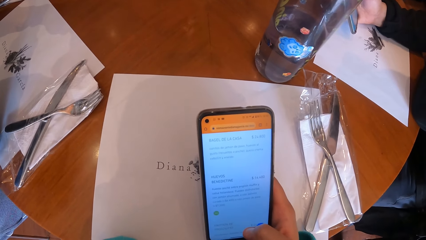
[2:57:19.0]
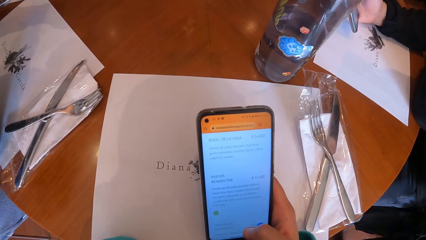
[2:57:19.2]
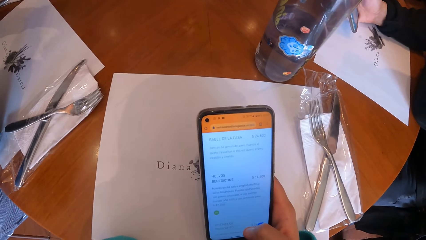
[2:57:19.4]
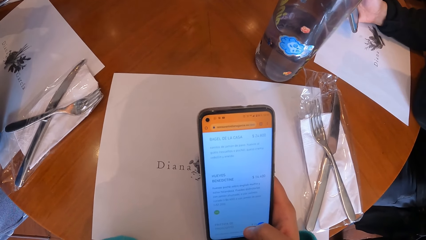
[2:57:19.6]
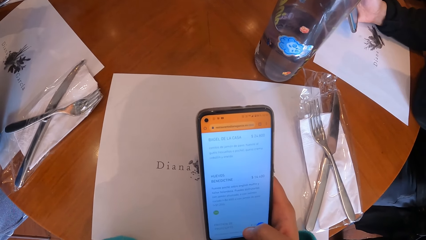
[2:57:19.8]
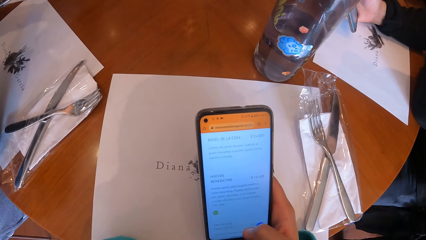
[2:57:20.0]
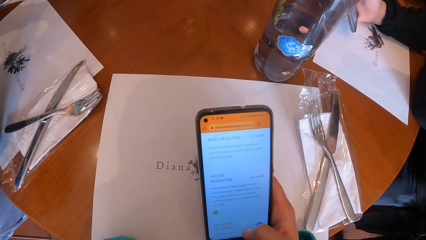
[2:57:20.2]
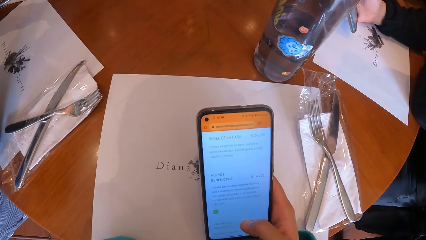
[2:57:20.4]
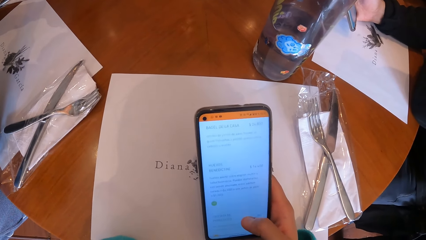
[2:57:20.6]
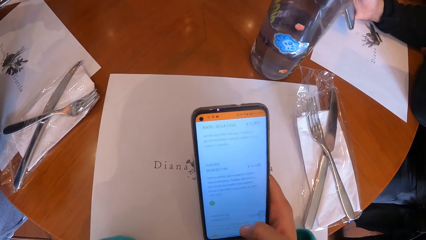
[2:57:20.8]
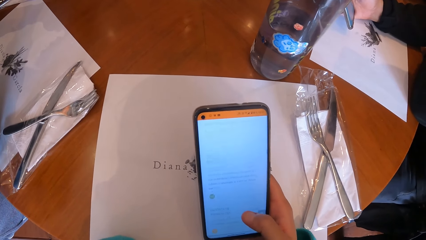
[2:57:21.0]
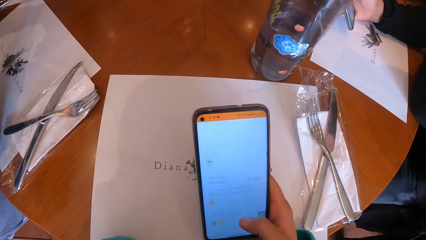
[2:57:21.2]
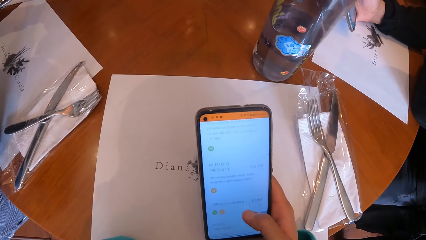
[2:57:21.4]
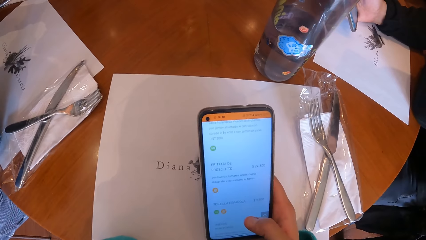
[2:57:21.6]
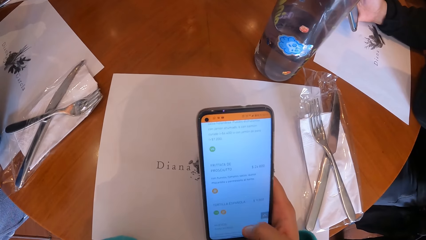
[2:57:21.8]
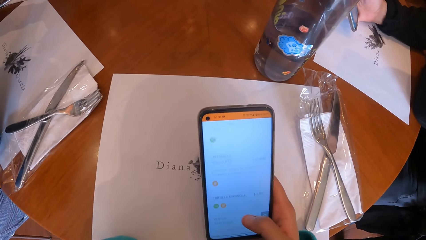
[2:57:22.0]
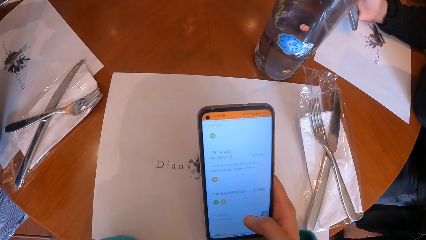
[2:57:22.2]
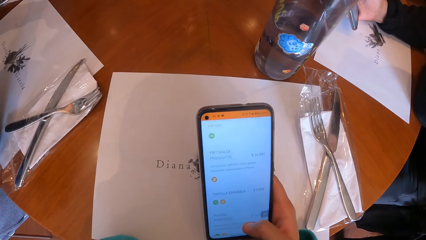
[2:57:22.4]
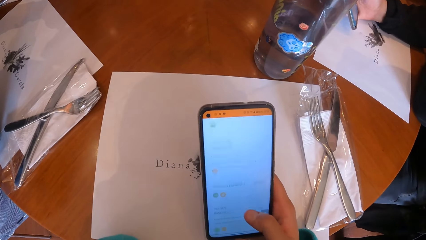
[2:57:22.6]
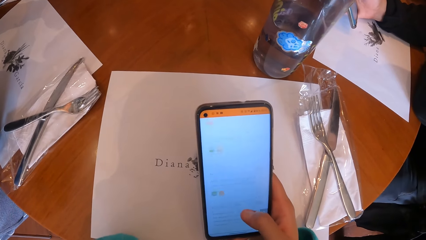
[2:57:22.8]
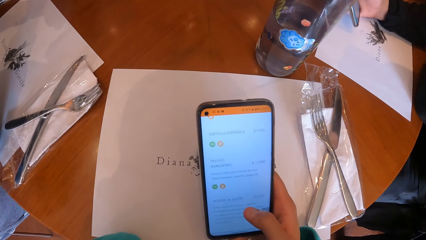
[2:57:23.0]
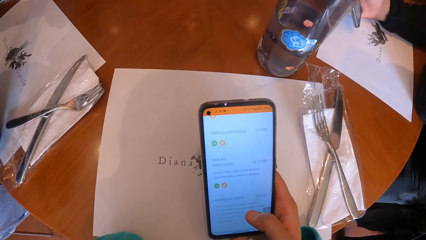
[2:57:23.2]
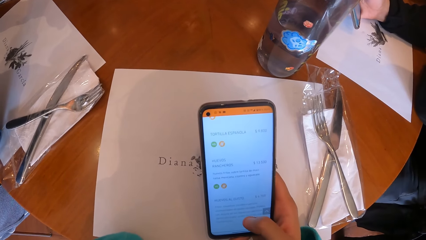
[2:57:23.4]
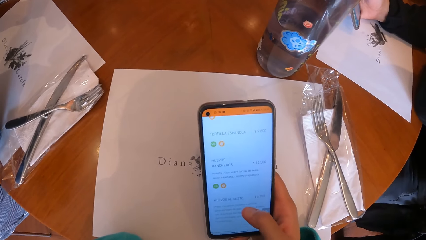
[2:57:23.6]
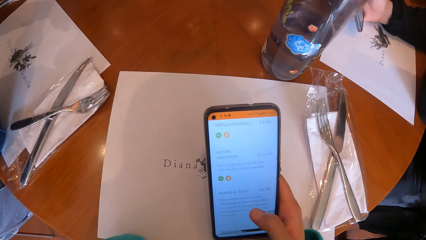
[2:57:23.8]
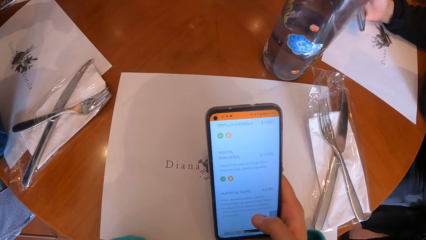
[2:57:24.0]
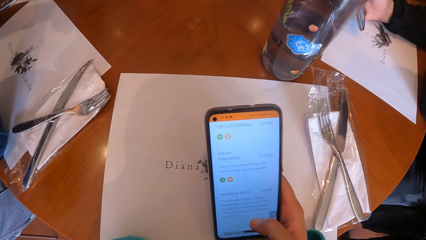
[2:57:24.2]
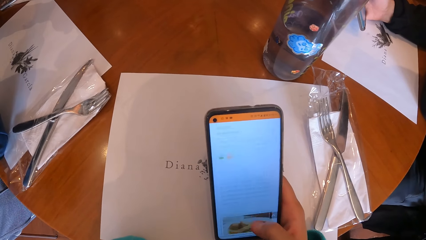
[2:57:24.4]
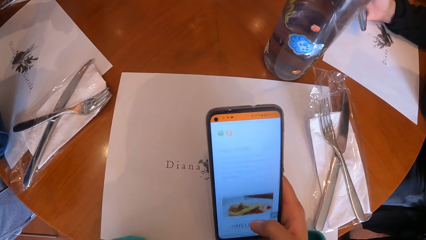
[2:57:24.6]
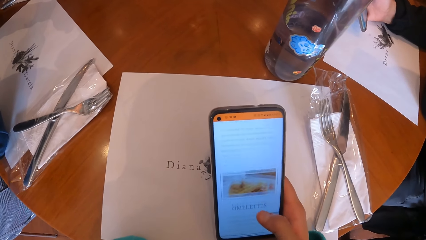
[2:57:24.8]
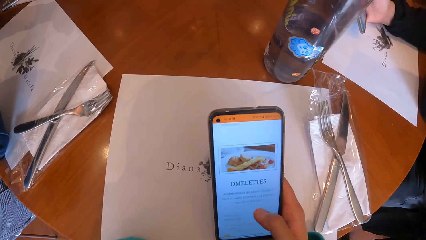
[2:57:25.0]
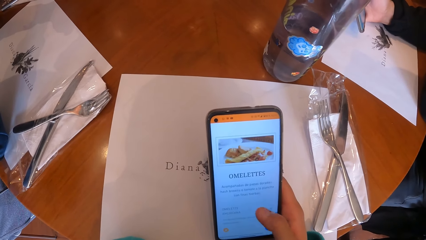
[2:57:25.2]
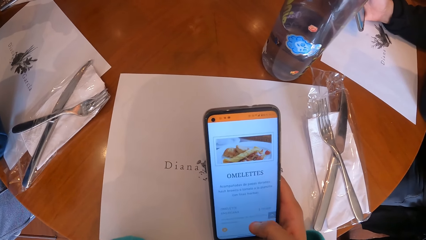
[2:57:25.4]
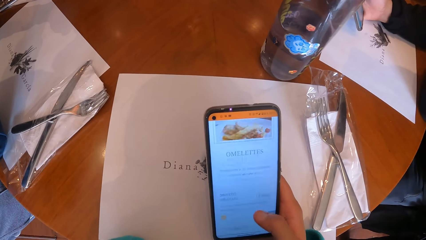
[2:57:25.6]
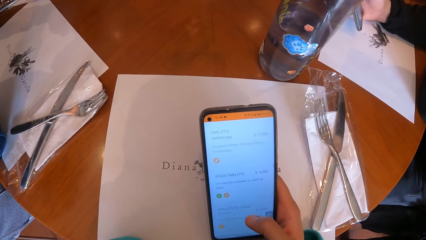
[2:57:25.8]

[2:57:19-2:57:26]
The camera wearer operates the cellphone with her right hand.

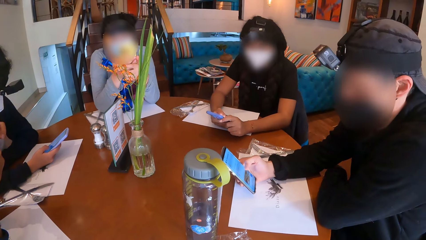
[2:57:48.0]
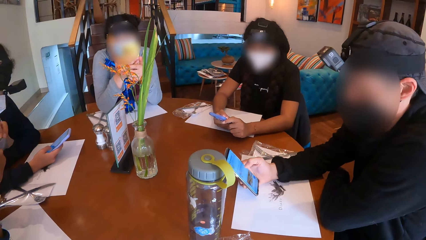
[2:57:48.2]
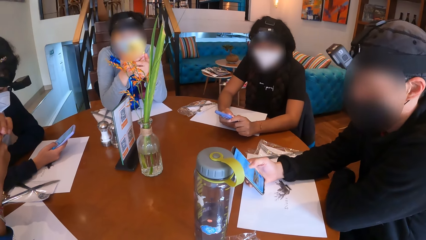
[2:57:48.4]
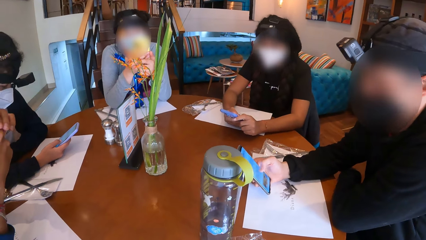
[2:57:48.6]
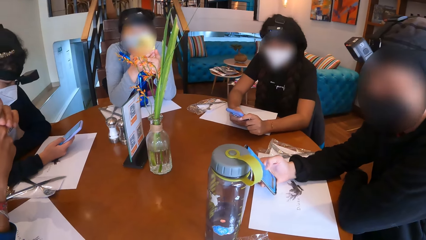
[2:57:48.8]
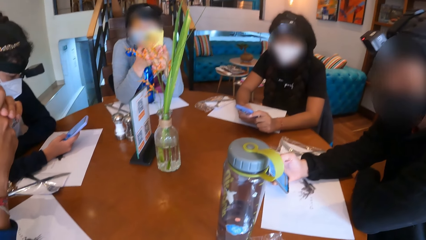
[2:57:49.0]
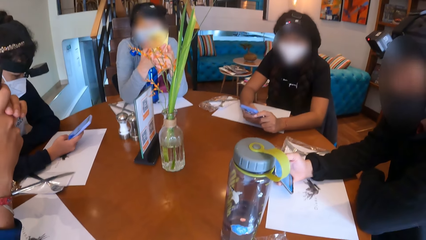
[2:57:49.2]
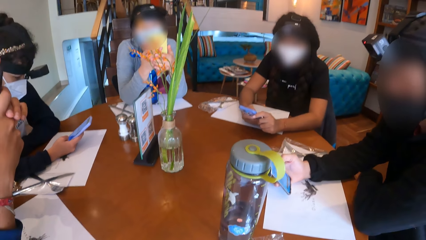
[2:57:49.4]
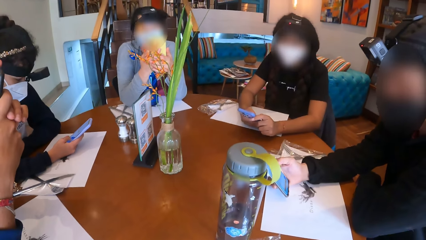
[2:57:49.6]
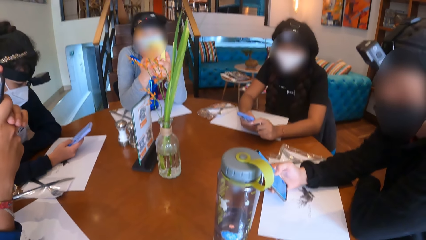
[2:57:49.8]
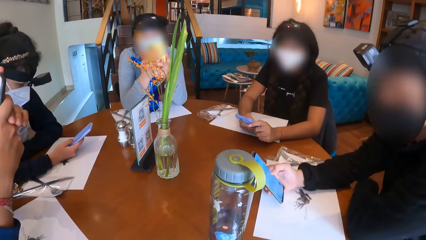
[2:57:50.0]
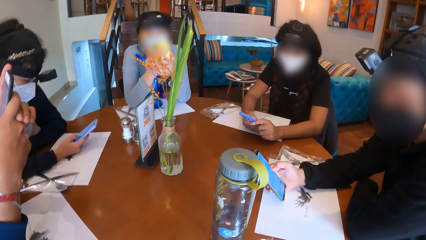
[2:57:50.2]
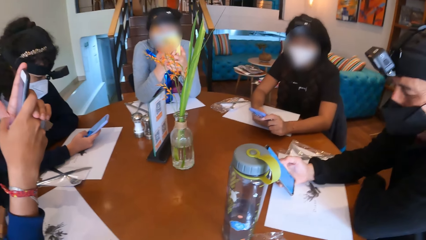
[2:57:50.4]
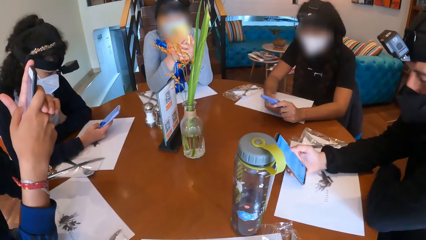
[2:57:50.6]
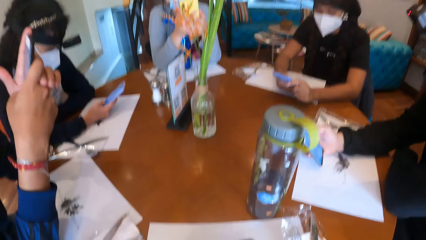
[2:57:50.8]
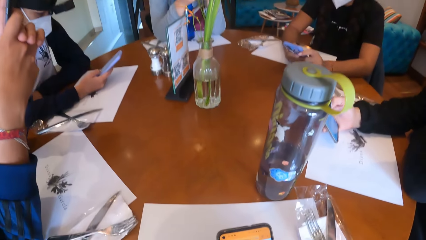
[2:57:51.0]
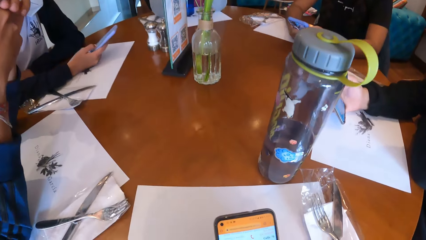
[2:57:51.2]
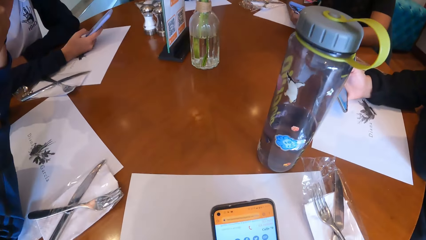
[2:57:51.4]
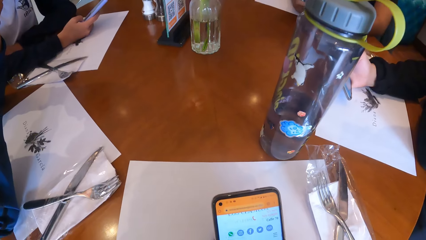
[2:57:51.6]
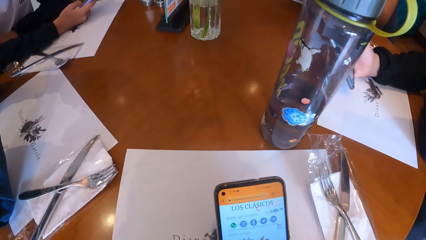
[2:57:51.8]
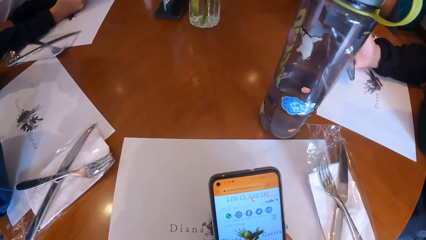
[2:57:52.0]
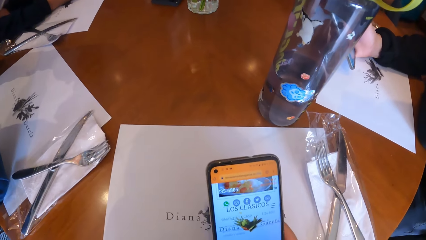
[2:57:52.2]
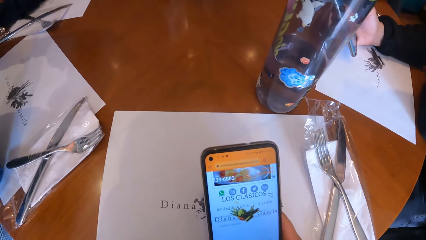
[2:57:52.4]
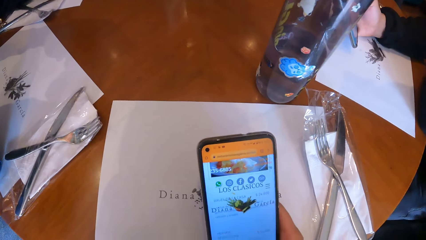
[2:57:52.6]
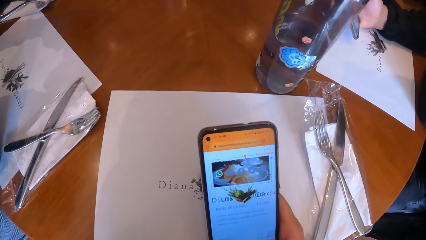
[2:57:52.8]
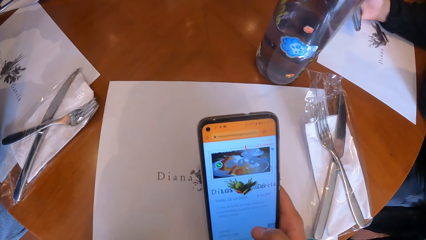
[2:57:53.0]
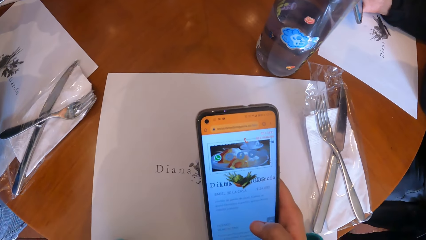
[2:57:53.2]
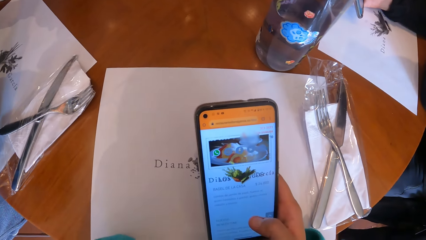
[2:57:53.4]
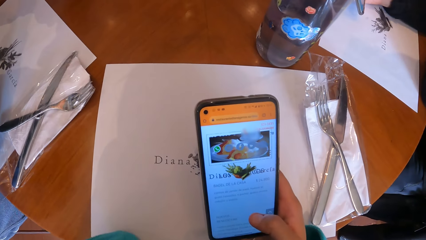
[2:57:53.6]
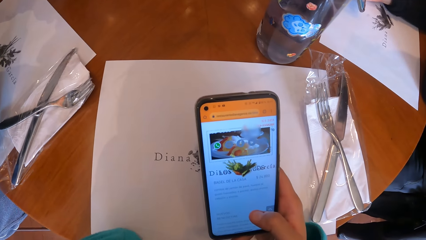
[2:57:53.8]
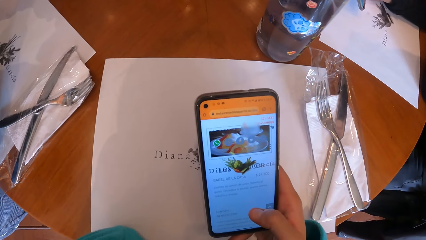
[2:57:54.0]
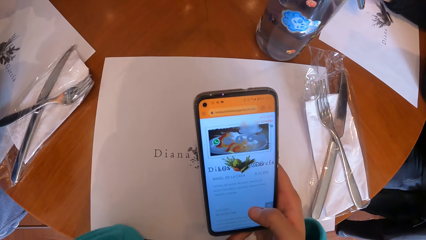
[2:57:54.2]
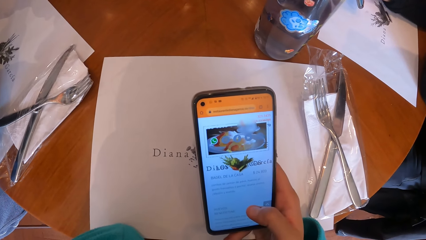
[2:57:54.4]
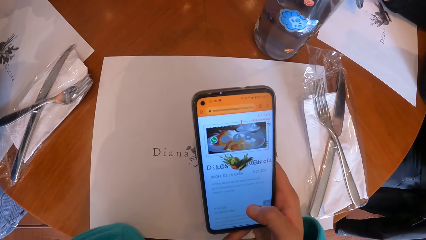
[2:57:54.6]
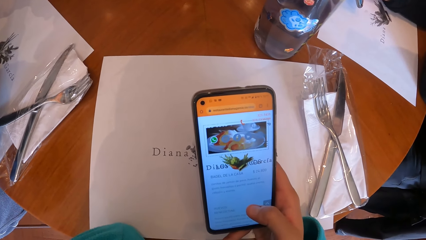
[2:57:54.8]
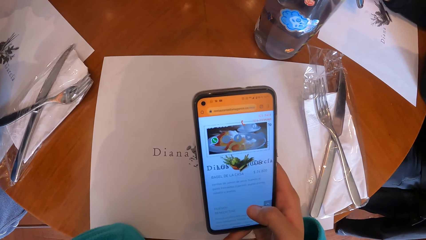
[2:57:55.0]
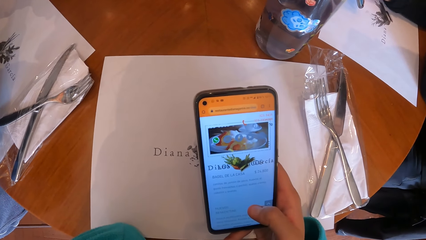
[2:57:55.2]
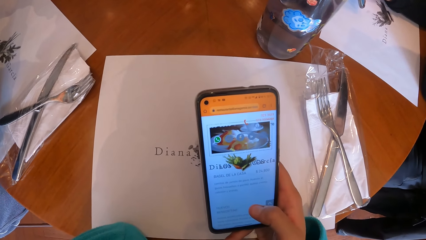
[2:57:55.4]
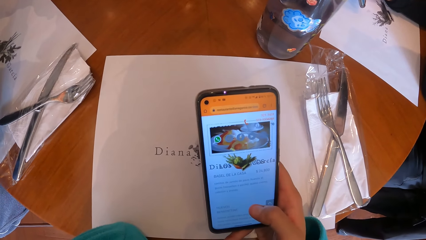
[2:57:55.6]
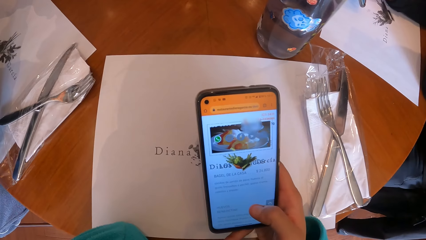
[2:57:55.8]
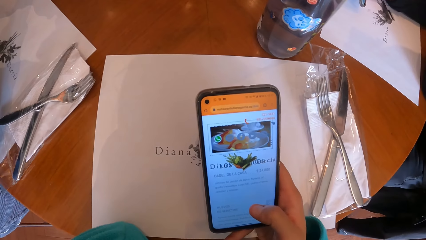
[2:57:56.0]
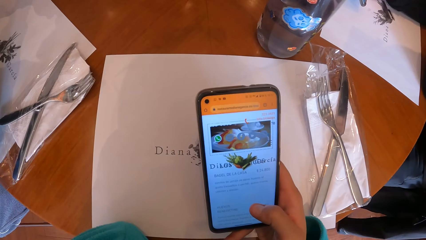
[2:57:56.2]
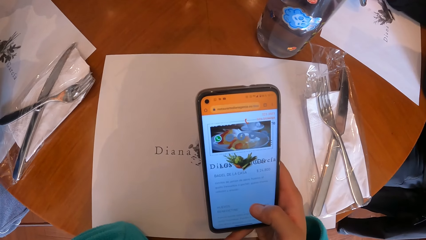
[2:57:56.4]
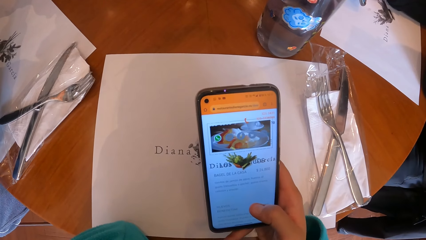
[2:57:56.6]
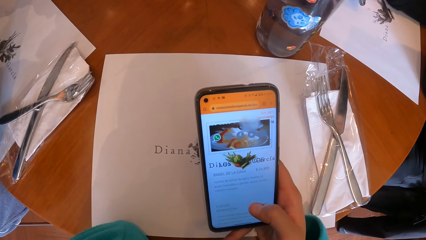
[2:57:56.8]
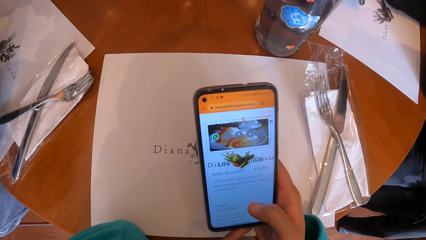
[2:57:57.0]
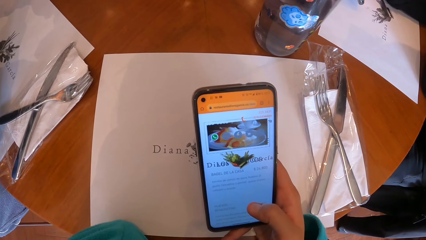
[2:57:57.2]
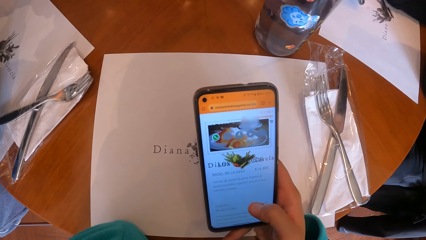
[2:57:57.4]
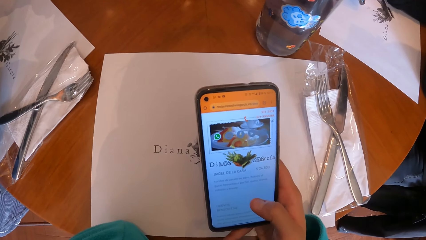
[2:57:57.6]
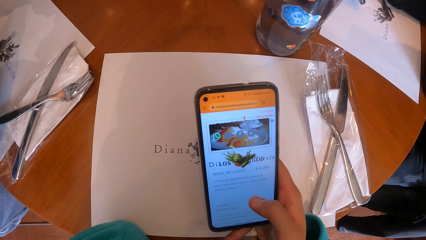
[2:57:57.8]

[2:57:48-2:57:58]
The camera wearer looks around. They use the phone.
